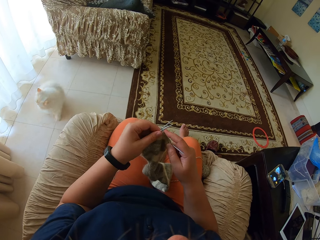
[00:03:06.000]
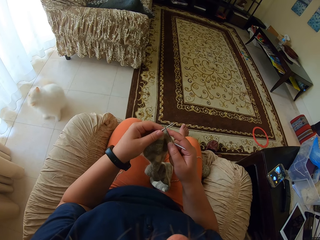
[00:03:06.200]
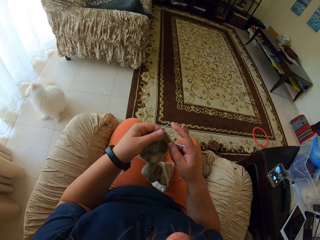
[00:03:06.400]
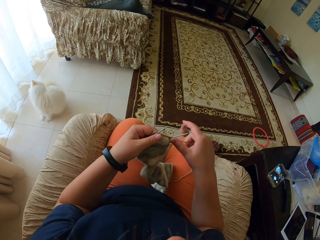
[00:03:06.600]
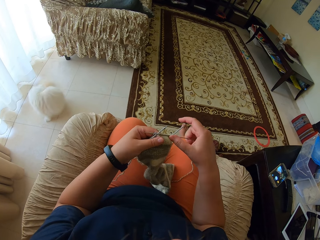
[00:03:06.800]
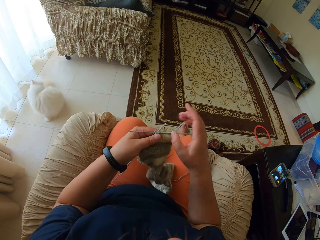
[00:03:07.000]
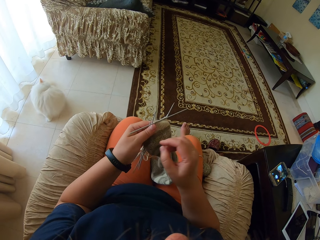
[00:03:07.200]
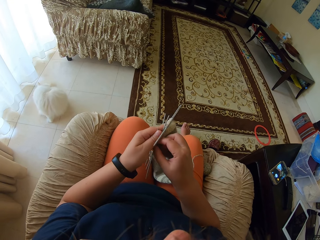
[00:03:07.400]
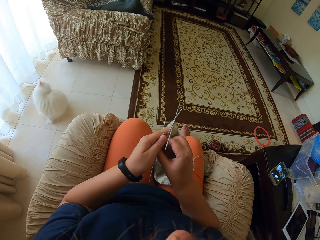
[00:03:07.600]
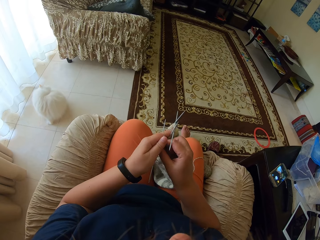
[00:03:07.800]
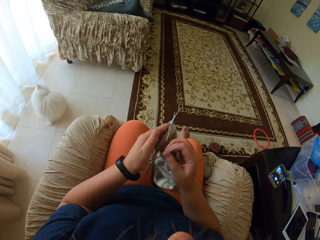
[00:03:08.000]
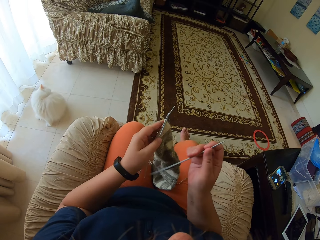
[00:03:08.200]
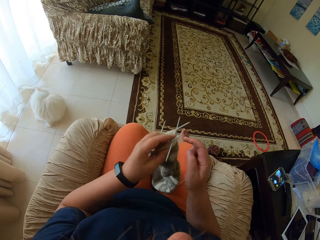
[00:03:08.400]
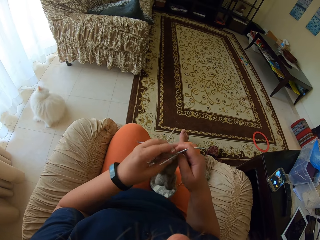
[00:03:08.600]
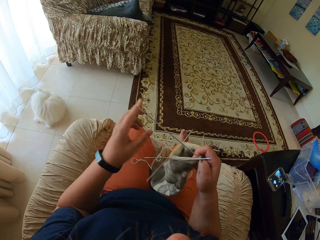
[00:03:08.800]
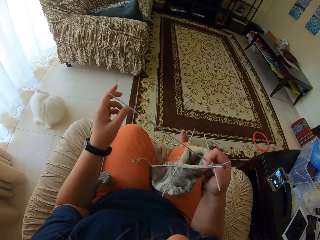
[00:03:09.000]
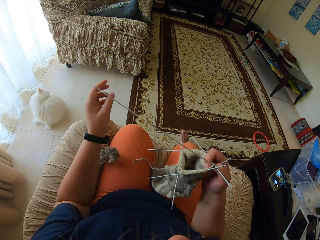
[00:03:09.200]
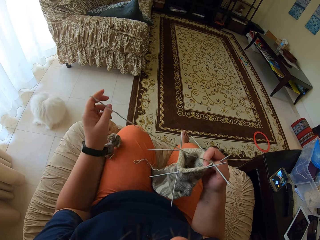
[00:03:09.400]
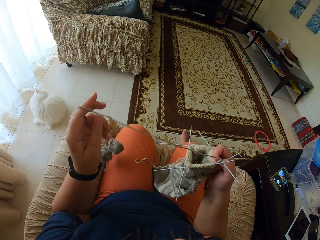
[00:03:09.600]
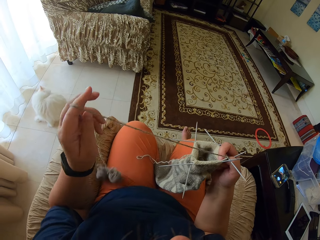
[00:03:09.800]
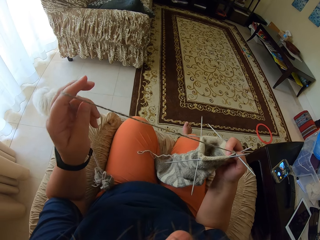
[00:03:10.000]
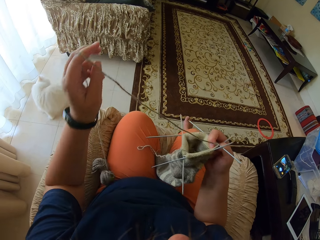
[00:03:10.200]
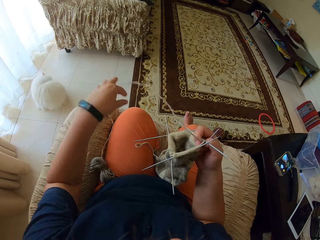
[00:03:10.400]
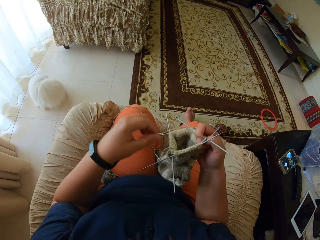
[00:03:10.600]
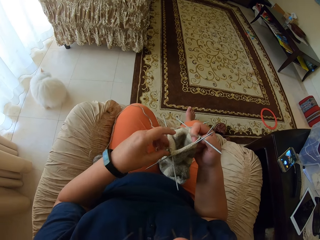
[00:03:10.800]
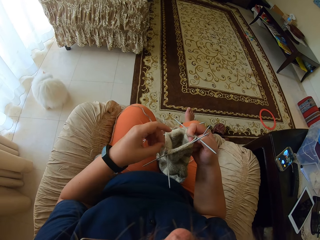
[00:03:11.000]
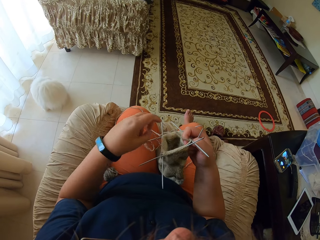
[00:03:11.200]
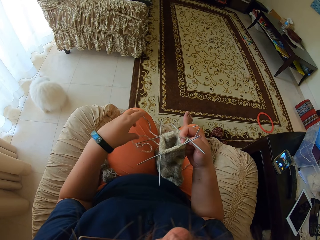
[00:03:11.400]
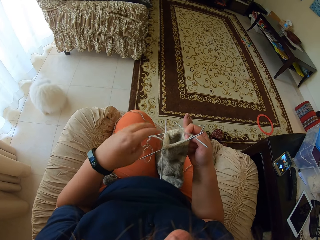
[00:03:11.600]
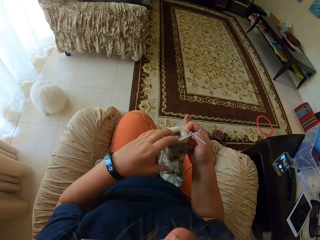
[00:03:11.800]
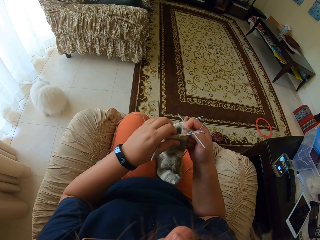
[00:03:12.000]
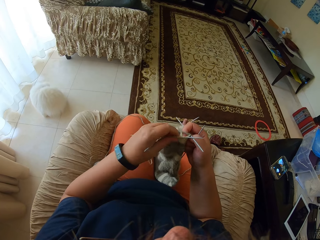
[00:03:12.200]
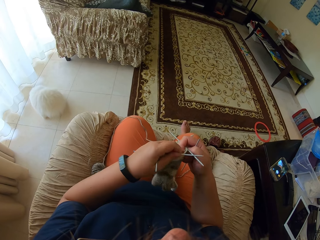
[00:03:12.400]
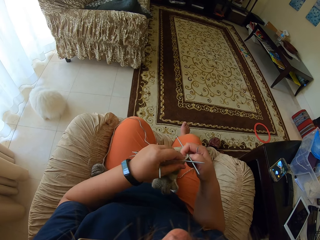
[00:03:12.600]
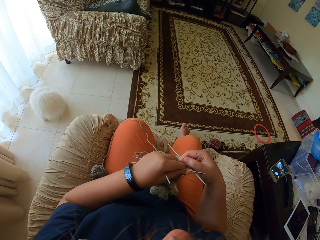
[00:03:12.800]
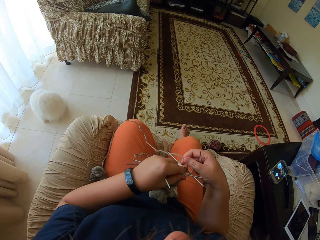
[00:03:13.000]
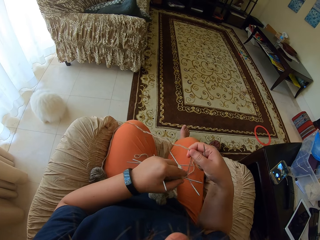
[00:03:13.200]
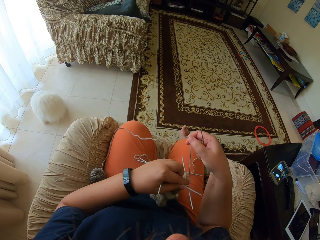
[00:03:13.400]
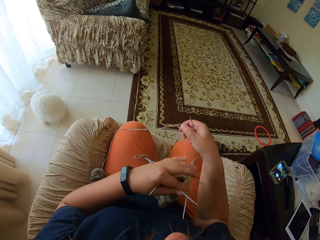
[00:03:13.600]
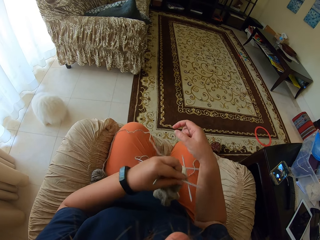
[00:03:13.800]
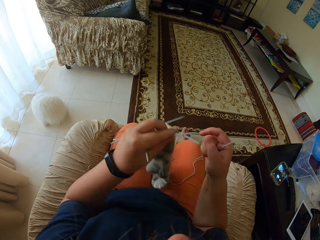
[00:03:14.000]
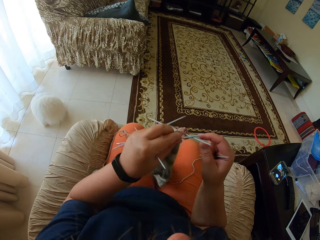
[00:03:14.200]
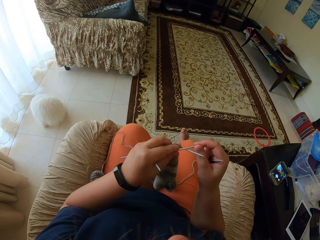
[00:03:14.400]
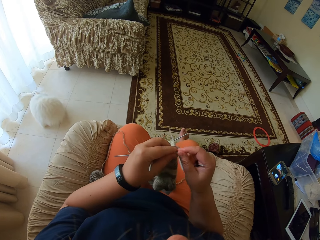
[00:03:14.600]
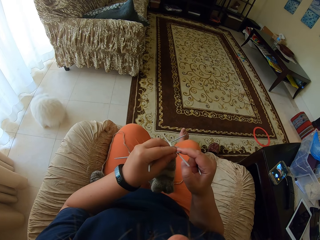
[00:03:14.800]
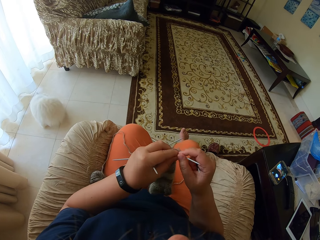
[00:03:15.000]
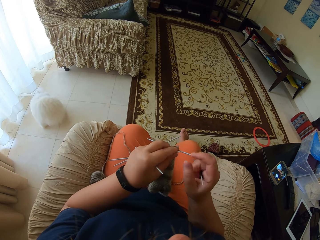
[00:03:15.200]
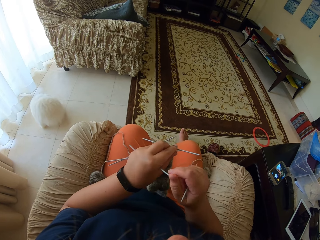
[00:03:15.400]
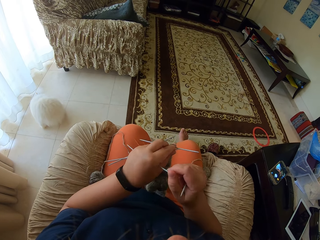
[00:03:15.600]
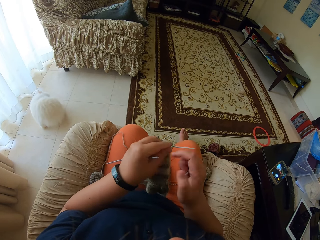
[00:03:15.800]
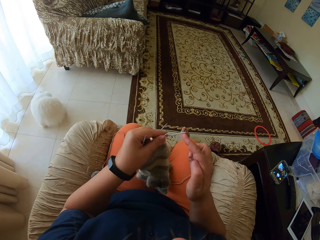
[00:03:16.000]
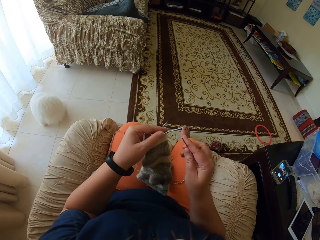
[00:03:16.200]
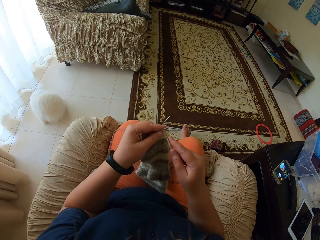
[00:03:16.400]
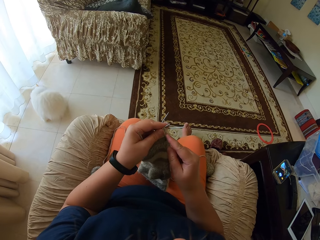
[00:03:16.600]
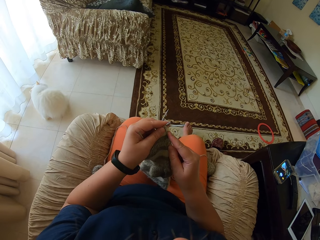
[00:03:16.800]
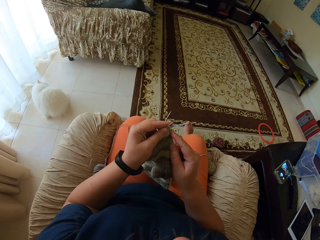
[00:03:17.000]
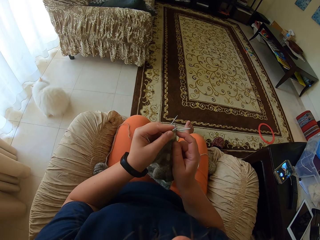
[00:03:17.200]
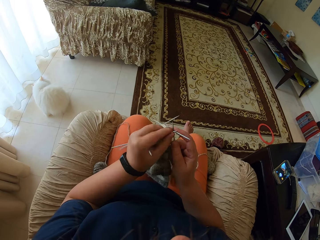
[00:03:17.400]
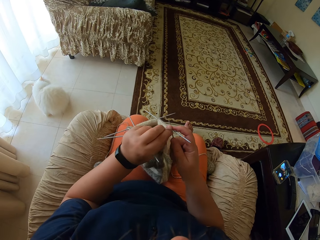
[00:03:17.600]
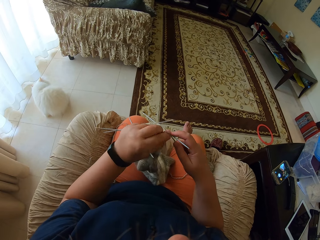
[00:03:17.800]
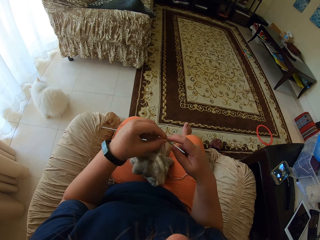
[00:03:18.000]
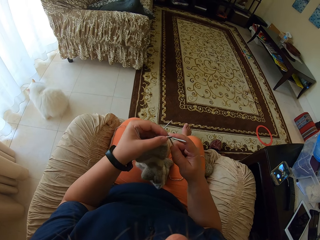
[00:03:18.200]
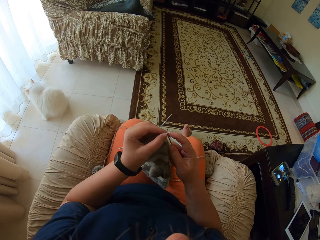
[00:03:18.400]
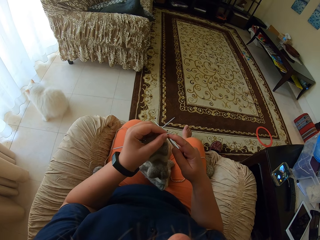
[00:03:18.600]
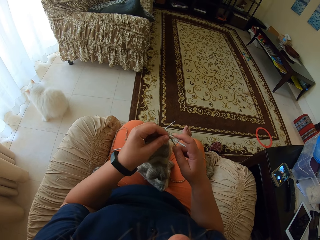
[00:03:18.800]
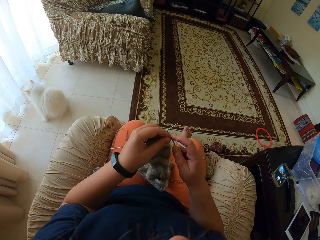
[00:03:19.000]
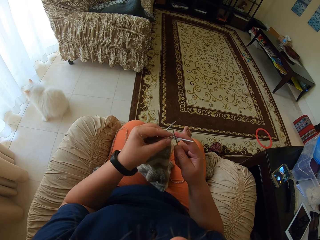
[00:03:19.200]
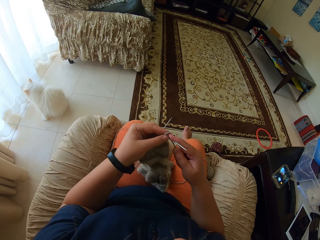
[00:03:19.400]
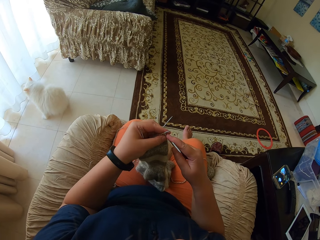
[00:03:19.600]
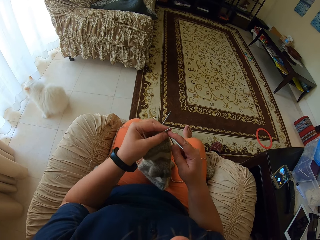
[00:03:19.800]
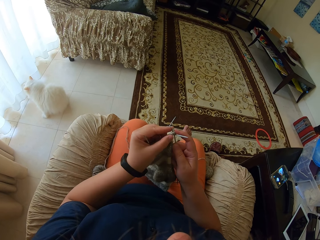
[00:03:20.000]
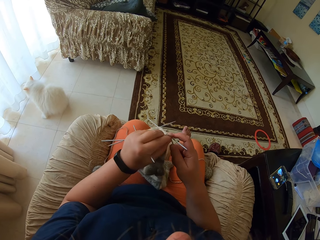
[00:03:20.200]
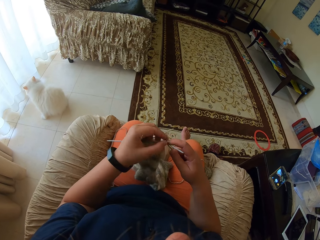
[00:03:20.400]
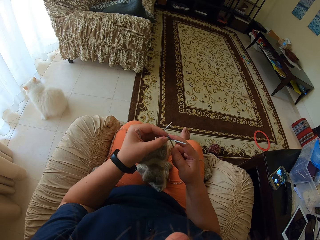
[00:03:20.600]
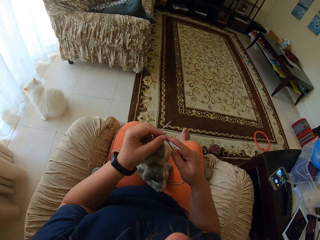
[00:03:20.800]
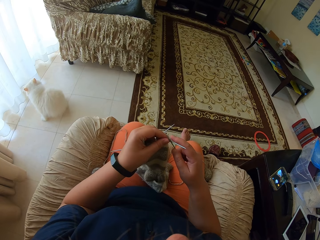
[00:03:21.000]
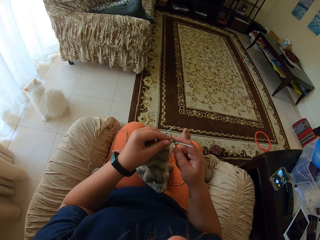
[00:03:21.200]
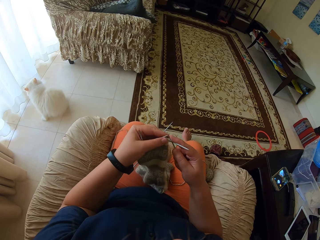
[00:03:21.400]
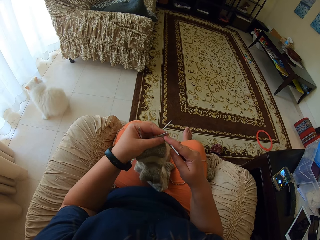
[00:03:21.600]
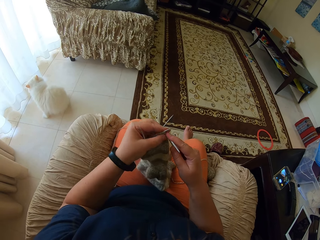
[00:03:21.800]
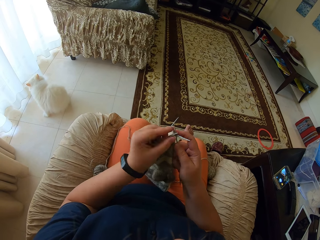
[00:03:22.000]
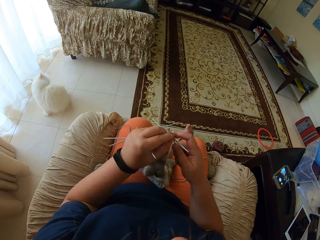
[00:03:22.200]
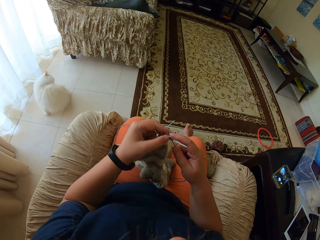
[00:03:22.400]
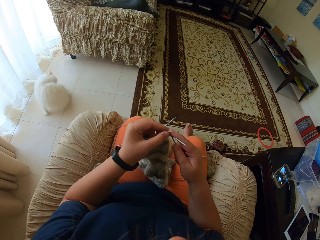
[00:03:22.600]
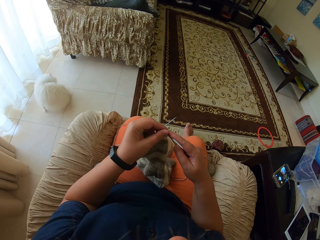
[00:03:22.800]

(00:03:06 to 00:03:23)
The camera wearer picks up the other needle with the right hand. They adjust the yarn. They pull the threads. They knit the cloth.

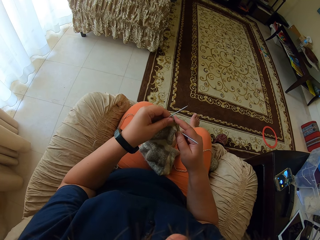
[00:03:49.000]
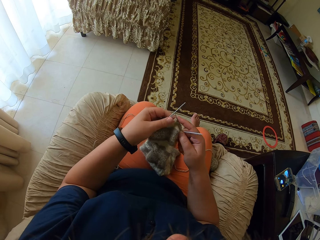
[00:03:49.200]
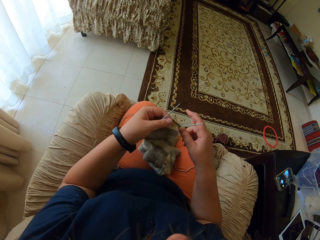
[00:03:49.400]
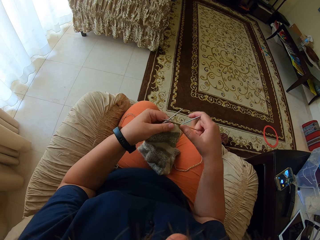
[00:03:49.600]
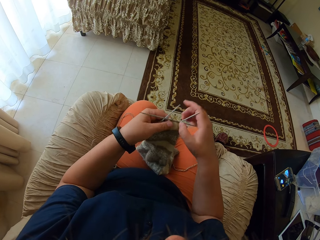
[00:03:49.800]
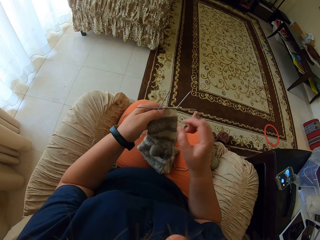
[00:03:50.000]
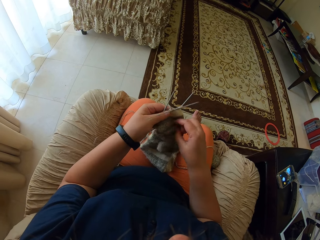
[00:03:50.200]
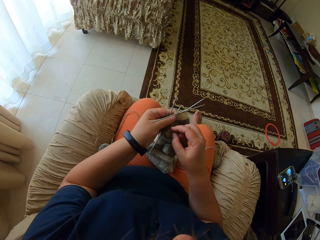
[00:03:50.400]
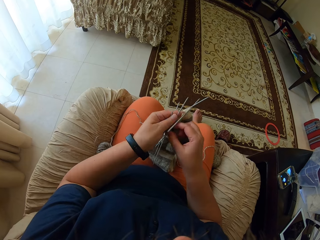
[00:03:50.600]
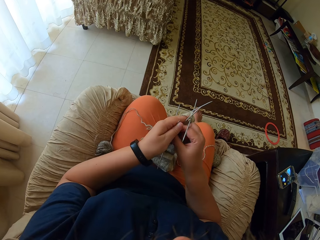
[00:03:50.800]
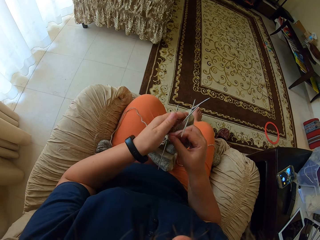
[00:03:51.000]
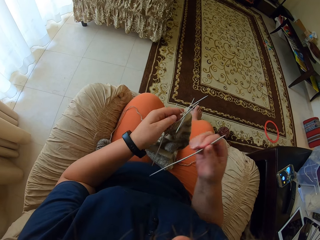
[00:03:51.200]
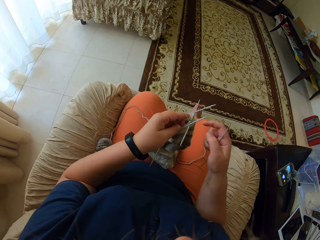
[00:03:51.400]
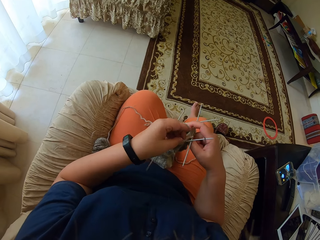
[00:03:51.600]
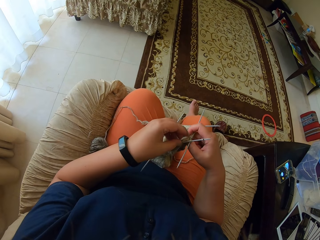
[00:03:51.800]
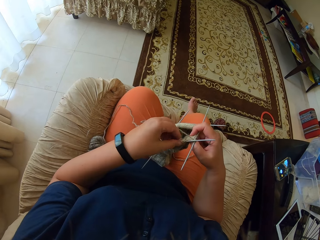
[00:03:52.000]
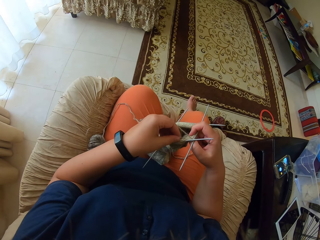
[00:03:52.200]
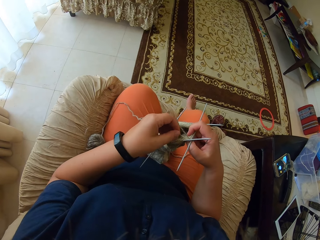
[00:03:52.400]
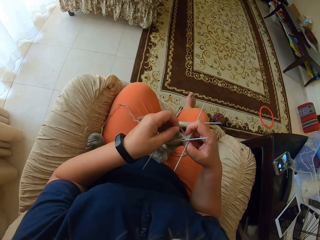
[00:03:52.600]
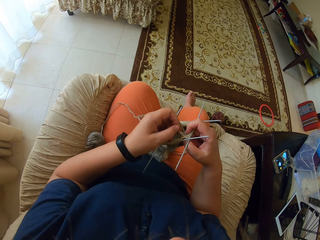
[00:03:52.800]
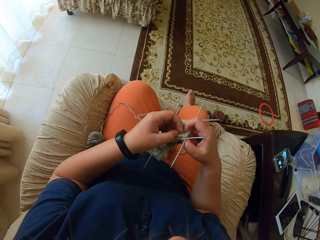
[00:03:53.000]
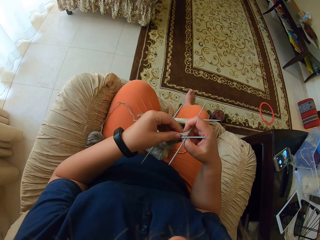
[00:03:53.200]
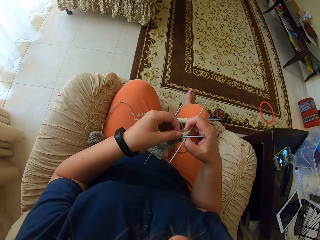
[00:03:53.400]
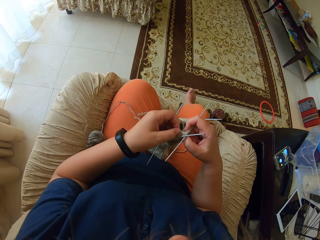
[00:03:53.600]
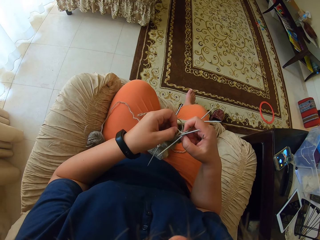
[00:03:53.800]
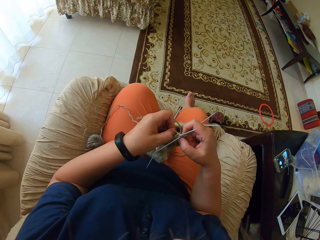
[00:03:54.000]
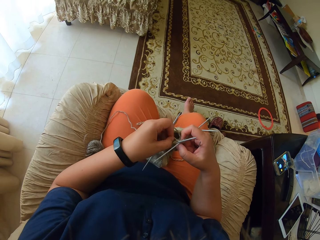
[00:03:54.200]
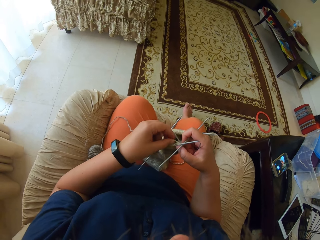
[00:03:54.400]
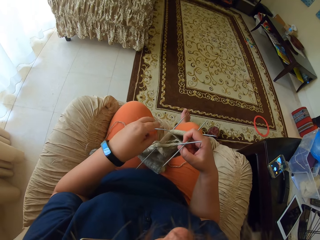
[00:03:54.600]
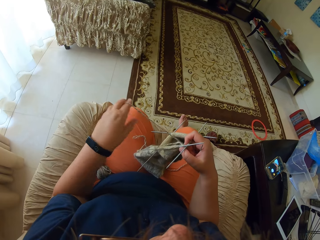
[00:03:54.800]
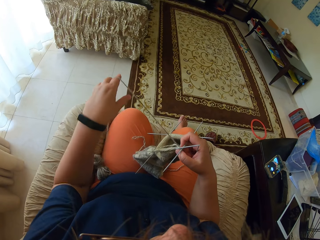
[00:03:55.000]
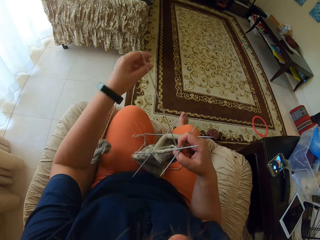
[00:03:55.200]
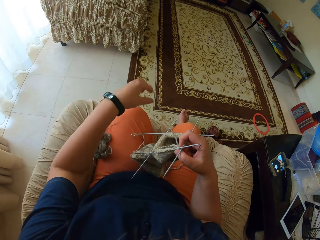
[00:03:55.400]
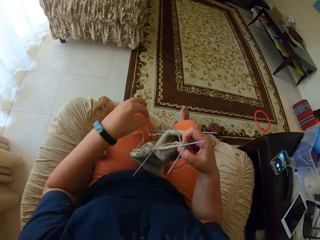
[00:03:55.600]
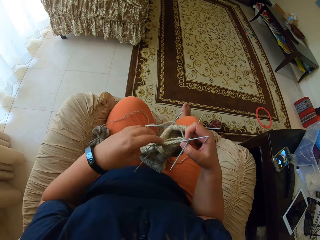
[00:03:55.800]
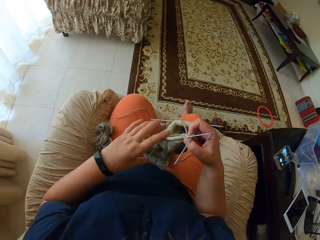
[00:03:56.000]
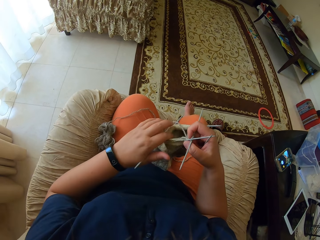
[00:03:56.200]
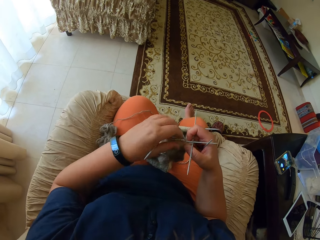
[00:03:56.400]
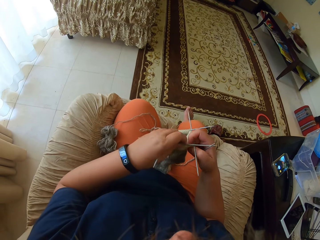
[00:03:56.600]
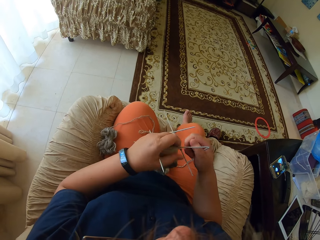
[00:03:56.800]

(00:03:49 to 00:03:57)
The camera wearer holds the needle with the right hand. They adjust the yarn. They pull the threads.
